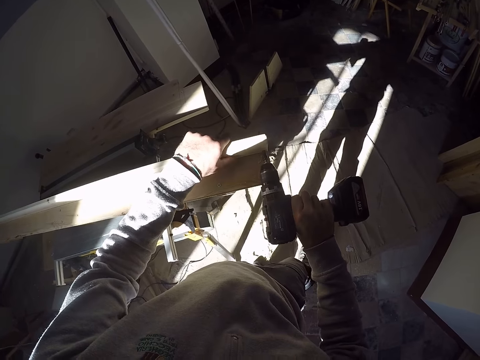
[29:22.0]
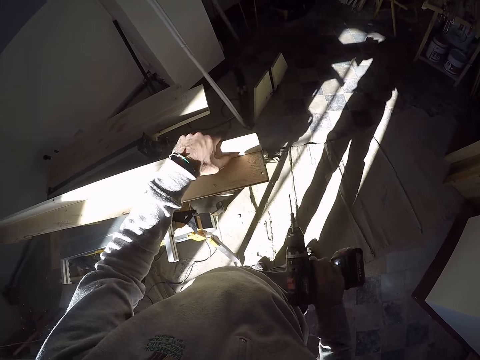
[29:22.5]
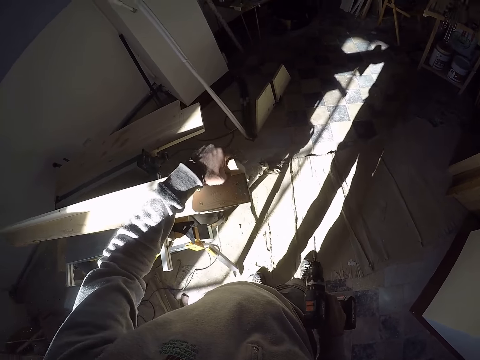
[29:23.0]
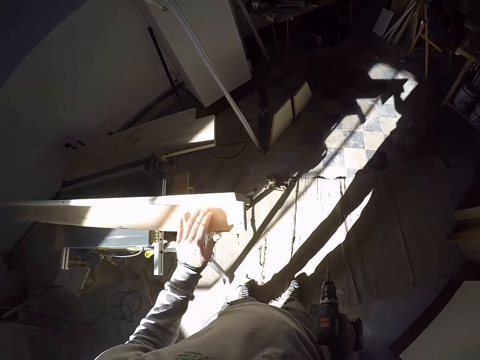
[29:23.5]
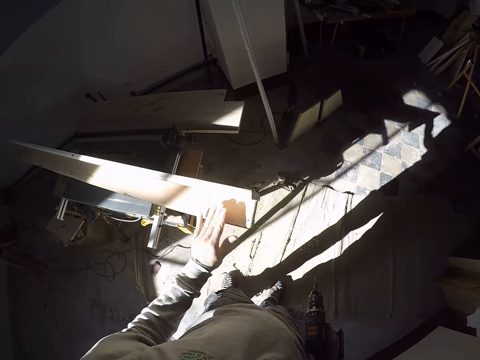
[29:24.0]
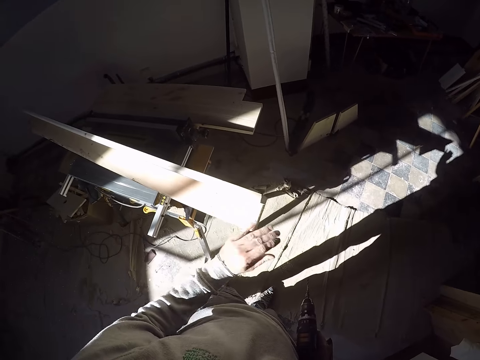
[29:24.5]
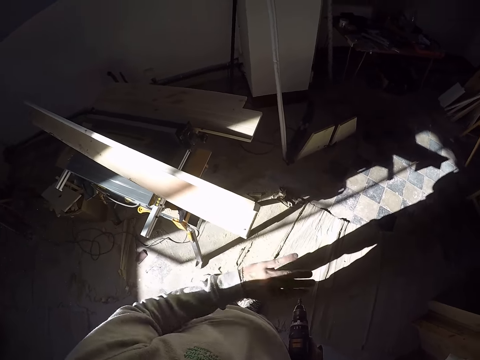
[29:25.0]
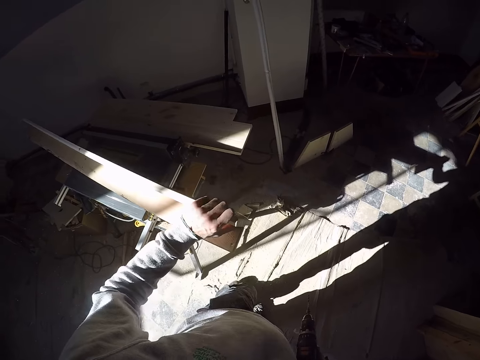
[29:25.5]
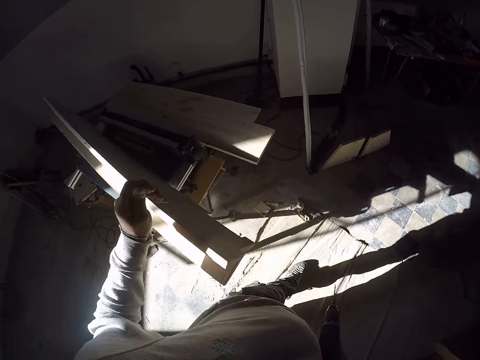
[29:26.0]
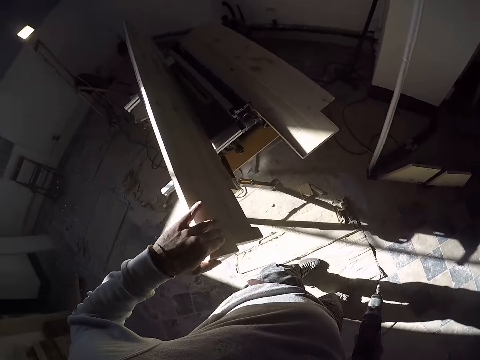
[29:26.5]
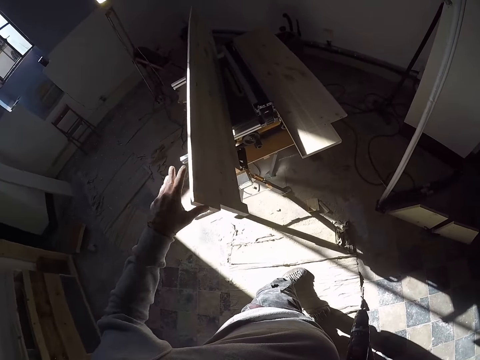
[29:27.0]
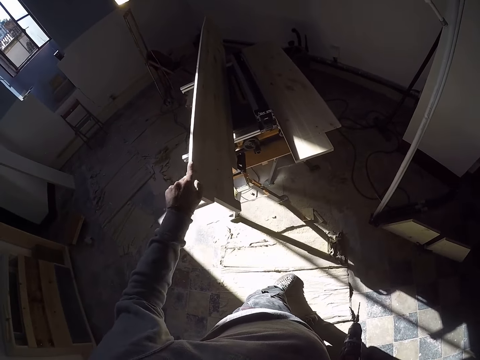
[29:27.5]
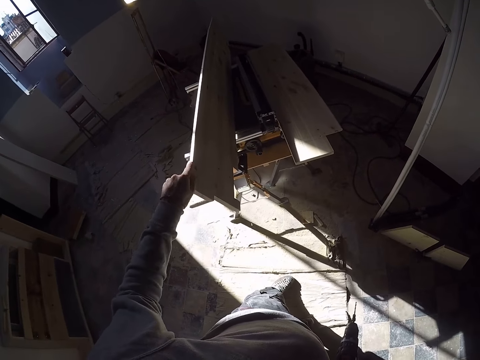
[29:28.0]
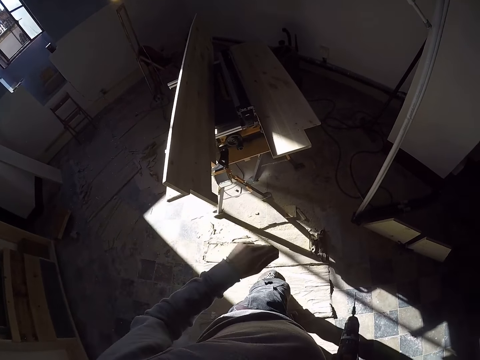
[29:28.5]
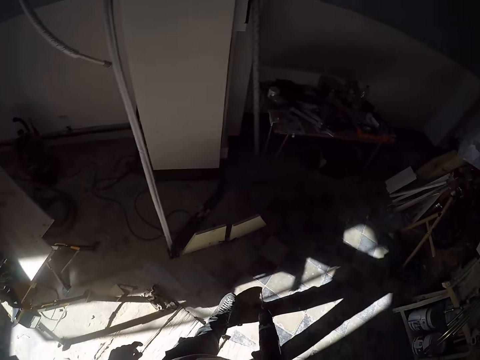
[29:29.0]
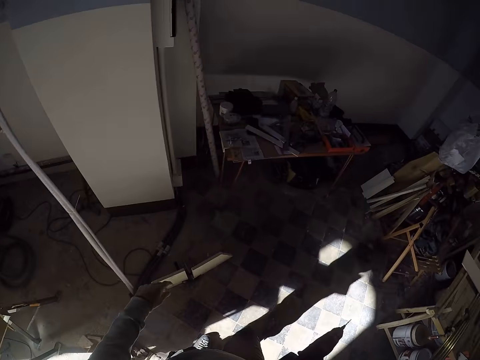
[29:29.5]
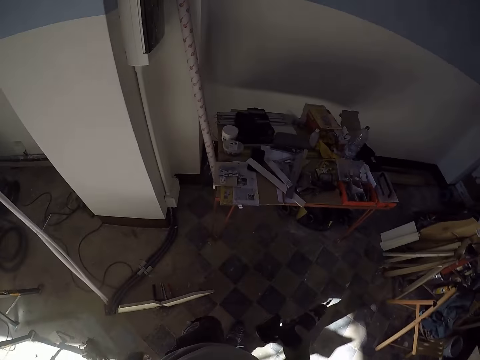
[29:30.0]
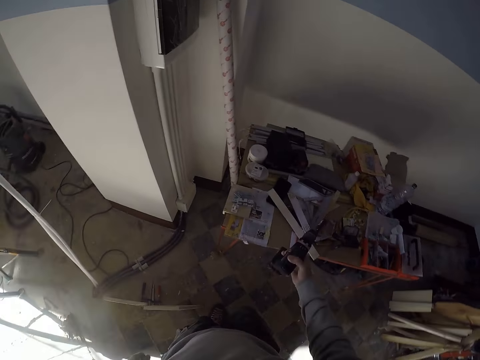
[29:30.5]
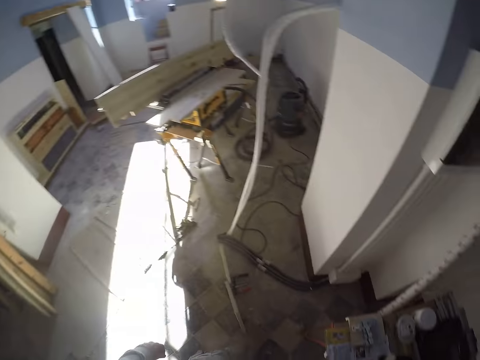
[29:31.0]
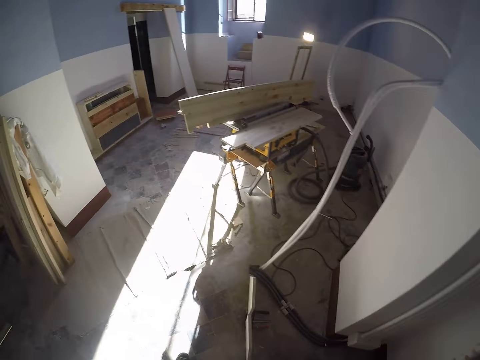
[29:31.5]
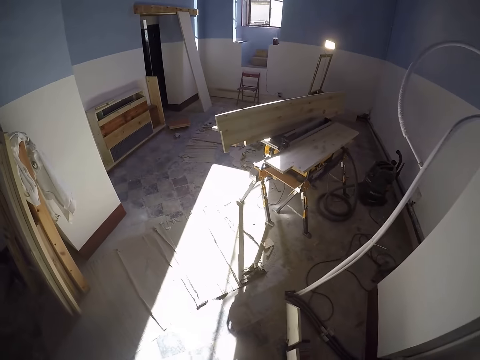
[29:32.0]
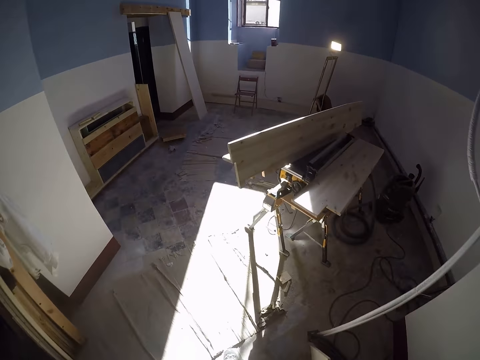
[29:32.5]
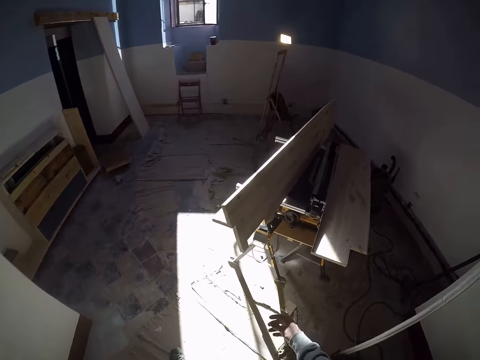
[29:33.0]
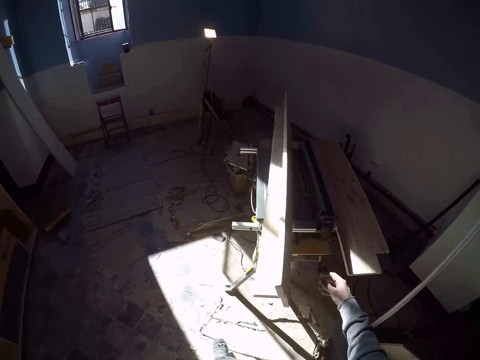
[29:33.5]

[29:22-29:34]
The camera wearer dusts the wood with his left hand. He walks towards the table. He drops the screwing machine on the table with his left hand. He walks towards the iron saw table.

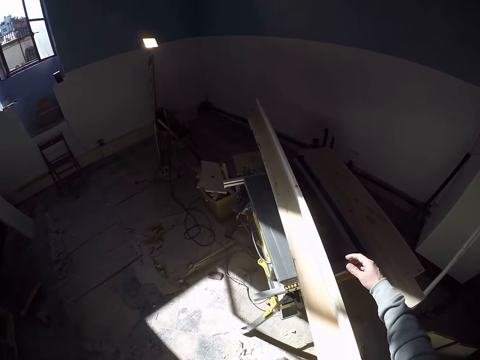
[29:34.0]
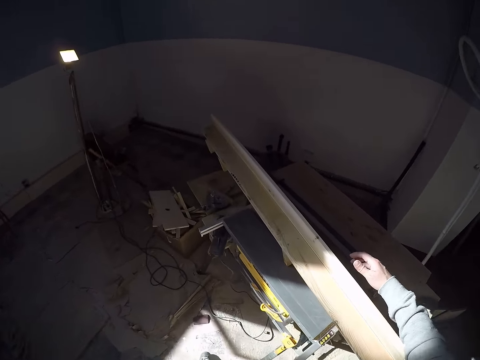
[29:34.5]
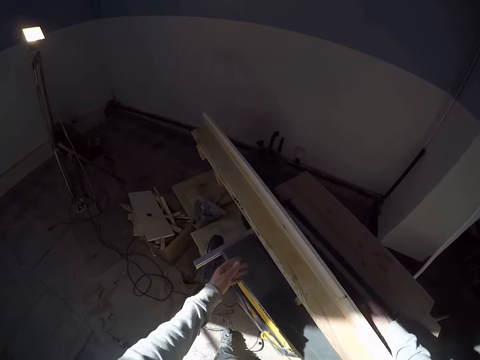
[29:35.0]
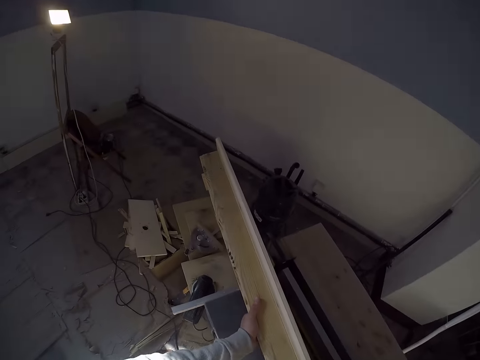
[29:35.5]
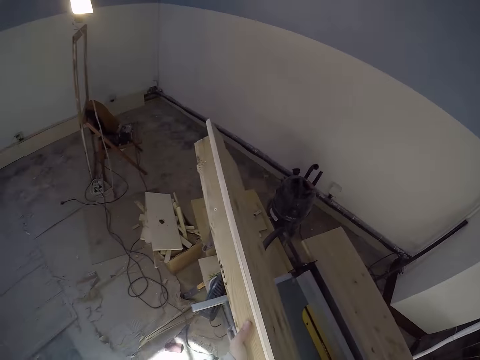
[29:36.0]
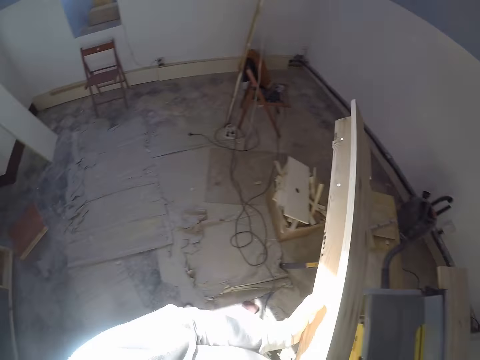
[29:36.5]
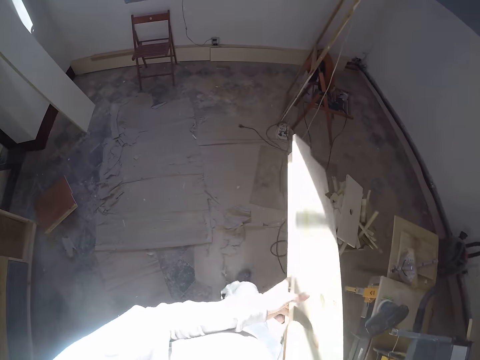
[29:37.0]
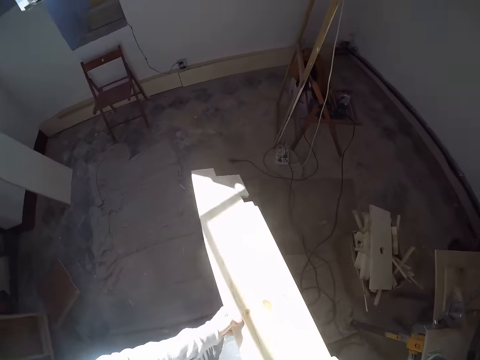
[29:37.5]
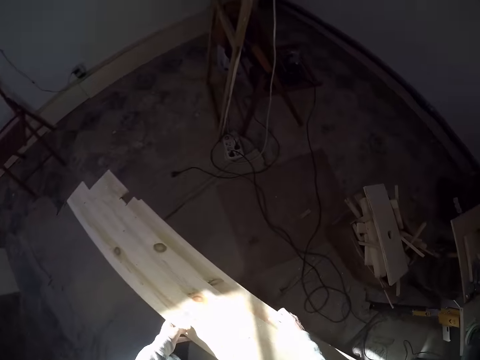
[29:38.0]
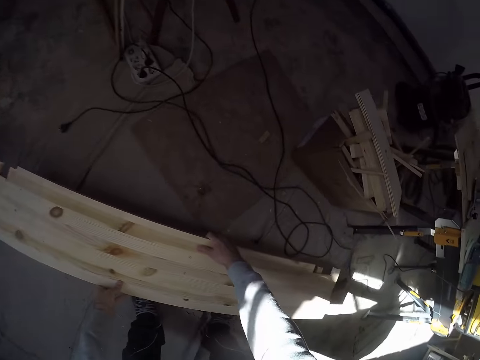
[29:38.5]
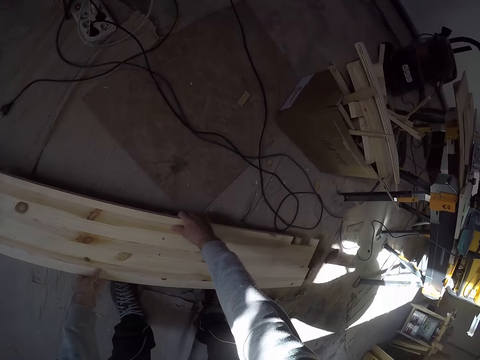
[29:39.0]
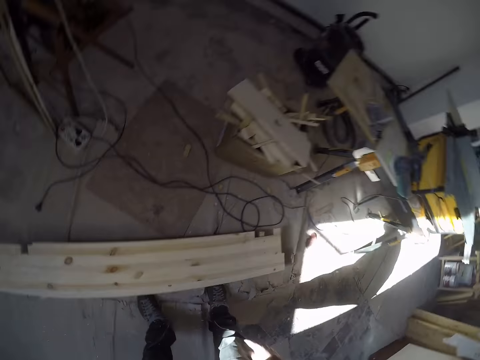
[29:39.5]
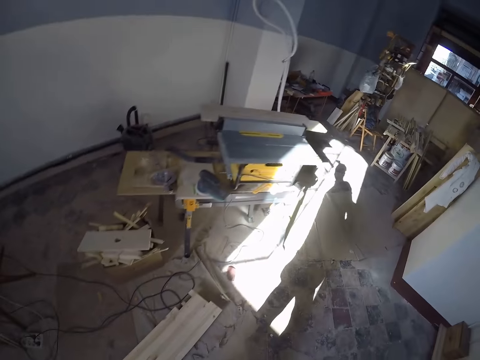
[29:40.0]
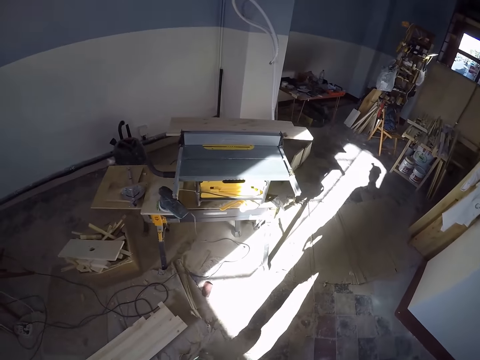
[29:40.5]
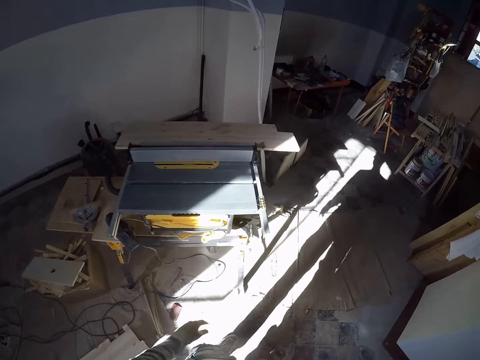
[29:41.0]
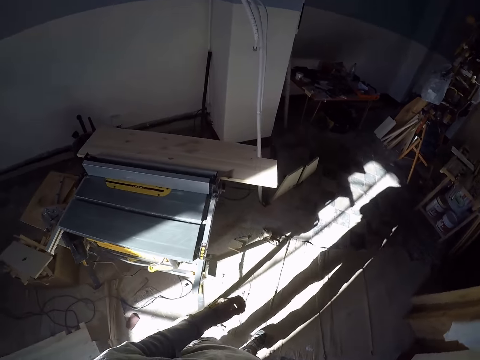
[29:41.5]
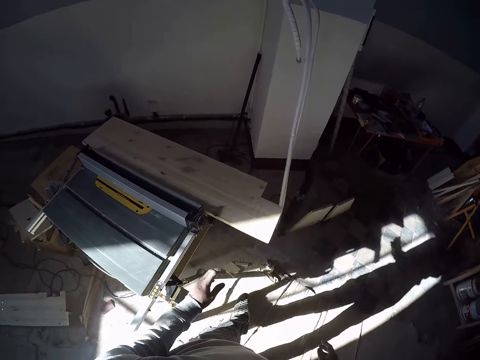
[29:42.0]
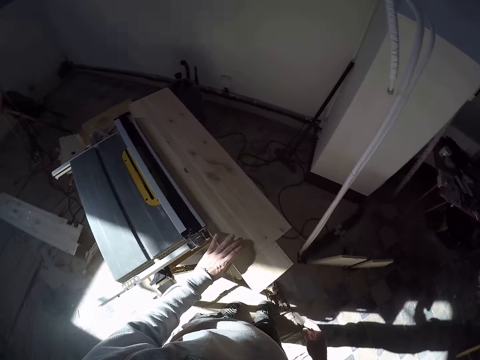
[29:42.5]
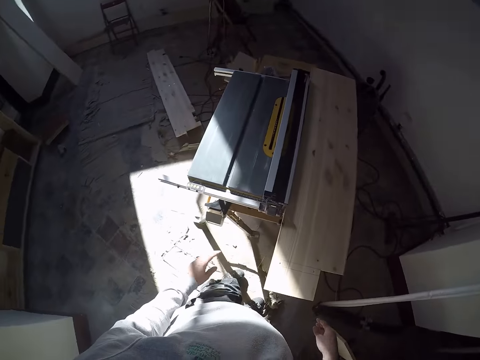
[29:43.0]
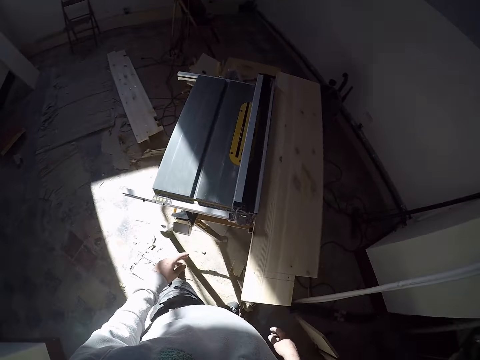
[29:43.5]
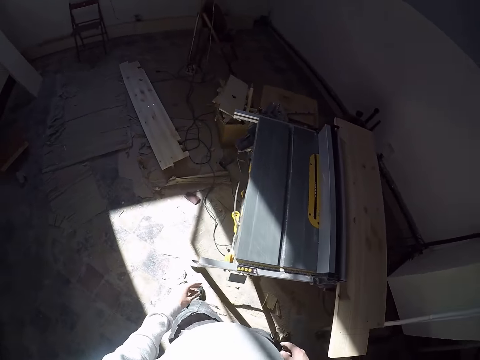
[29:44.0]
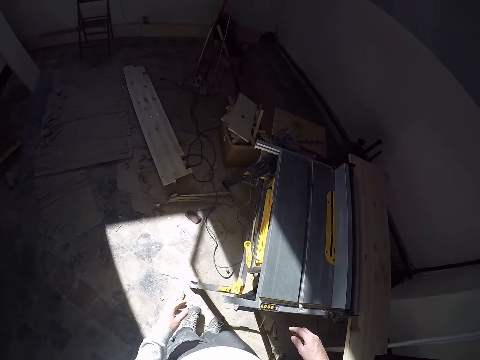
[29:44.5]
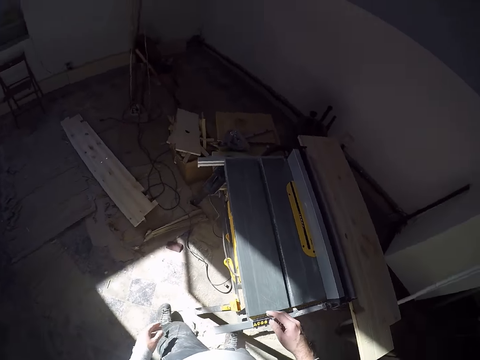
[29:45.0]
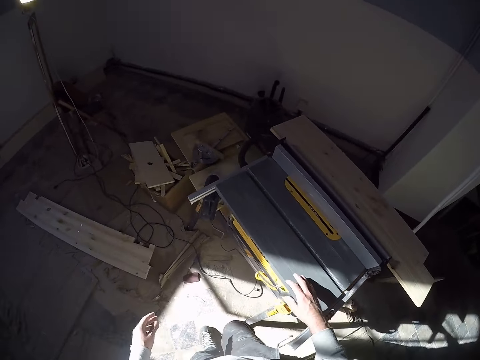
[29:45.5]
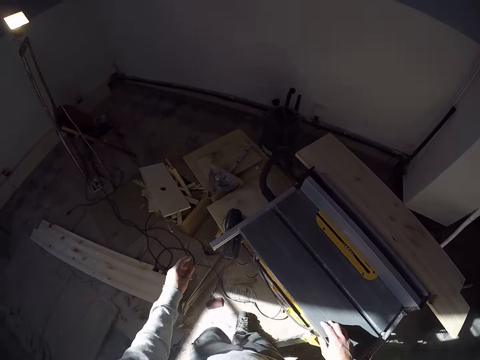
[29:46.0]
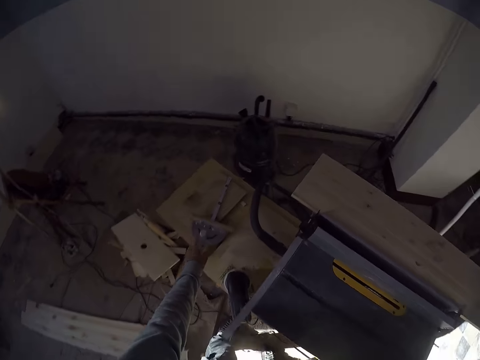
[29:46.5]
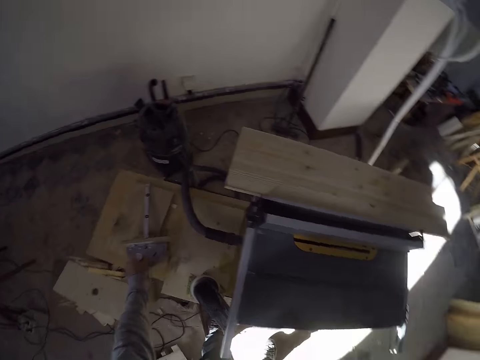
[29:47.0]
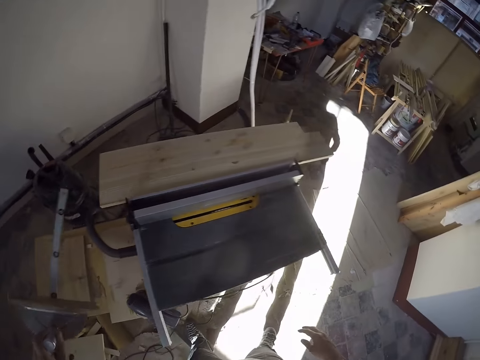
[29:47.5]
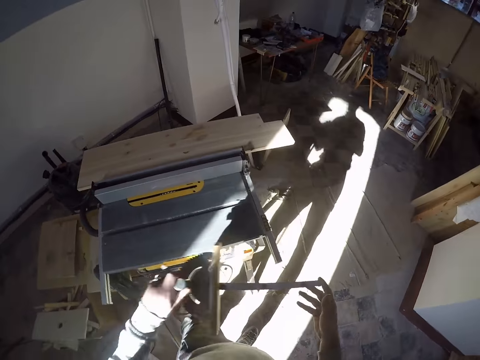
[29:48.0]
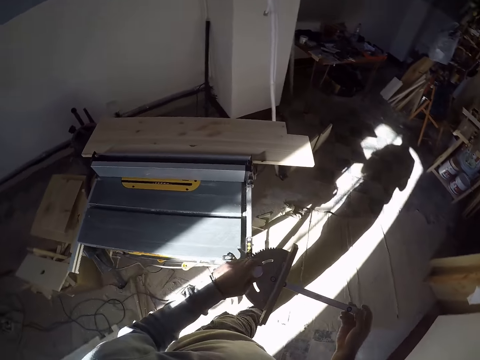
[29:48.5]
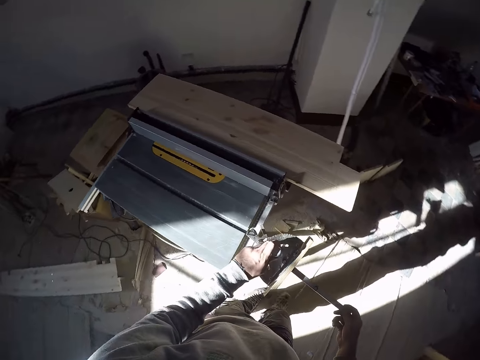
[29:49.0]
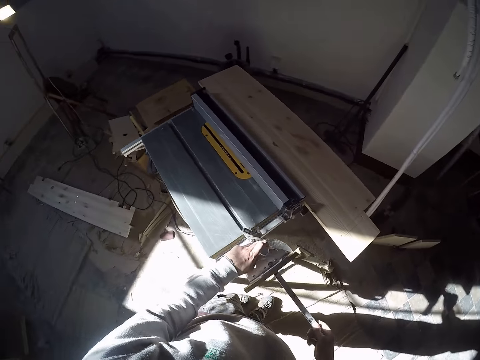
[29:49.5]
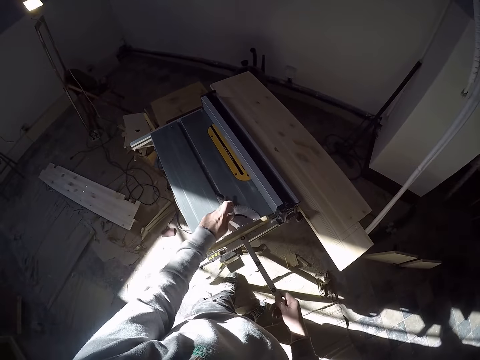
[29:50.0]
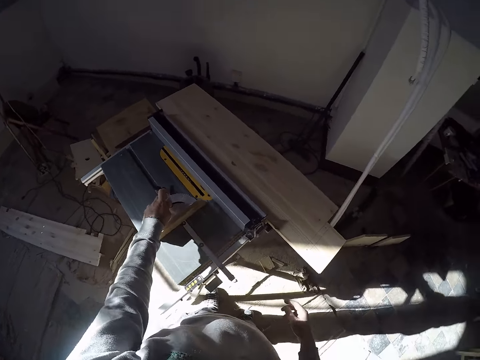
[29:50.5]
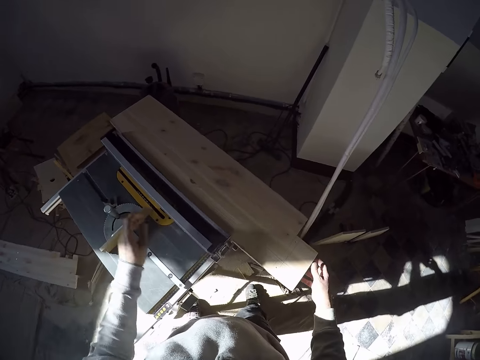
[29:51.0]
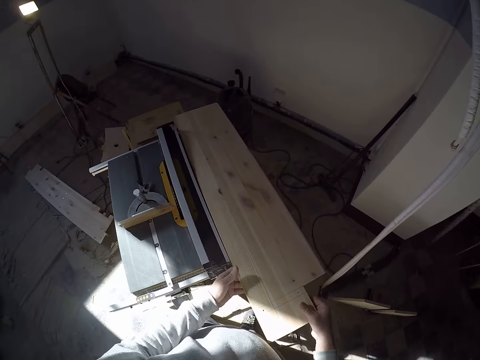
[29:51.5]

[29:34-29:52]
The camera wearer touches the plank. He carries the wood from the iron saw table, drops the wood on the ground, and walks towards the iron saw table. He touches the plank. He touches the circular wood cutter. He picks up a wood smoother tool or measuring tool from a table with his left hand. He holds the measuring wood cutter. He drops the wood smoother tool on the iron saw table with his left hand. He holds the plank.
